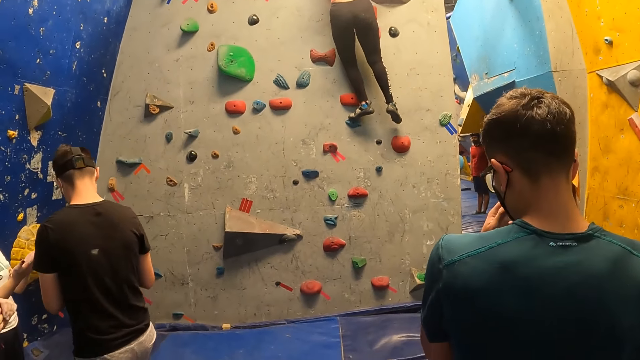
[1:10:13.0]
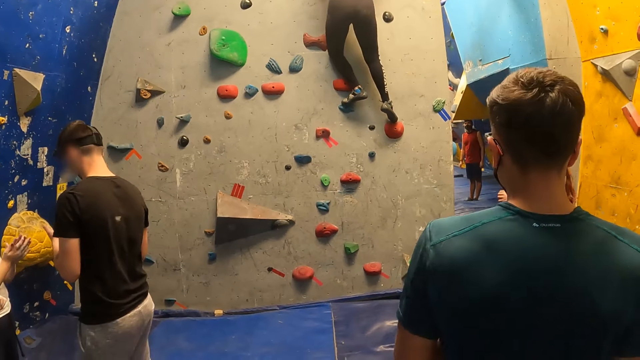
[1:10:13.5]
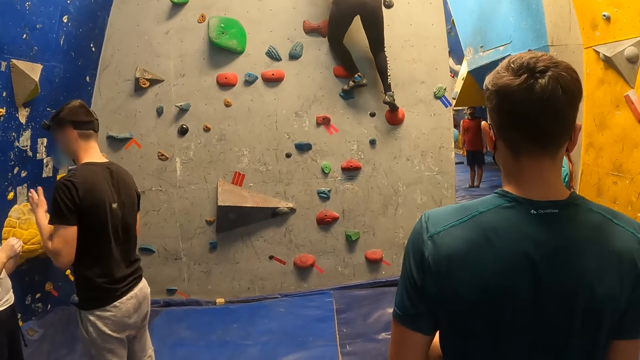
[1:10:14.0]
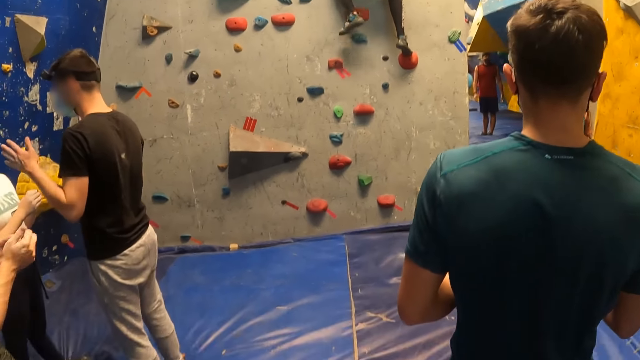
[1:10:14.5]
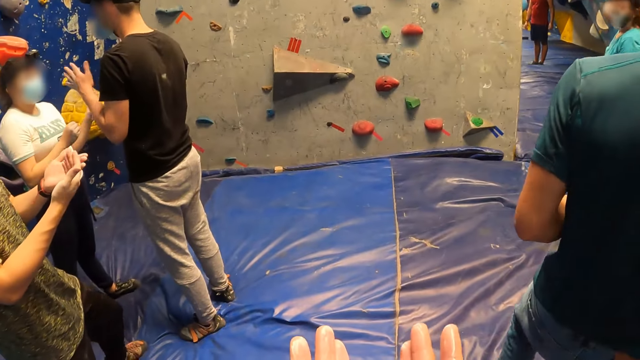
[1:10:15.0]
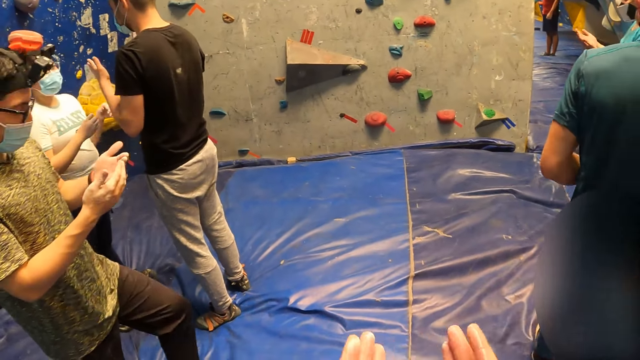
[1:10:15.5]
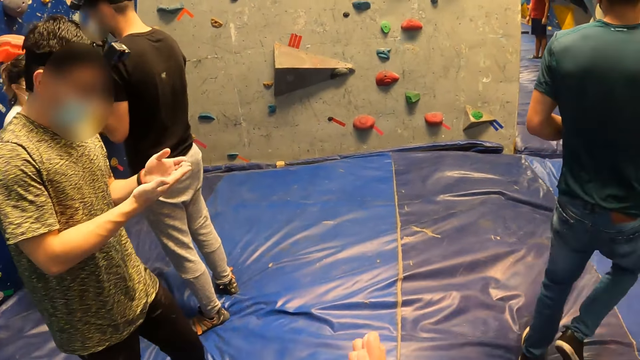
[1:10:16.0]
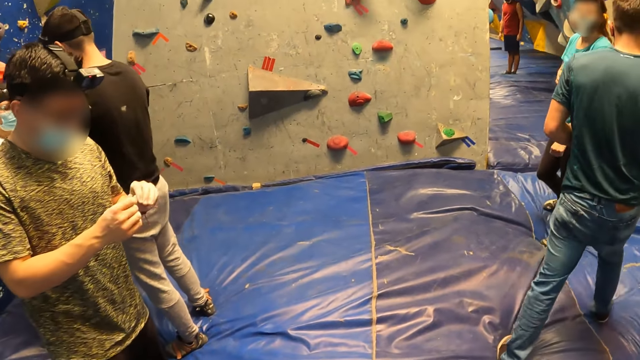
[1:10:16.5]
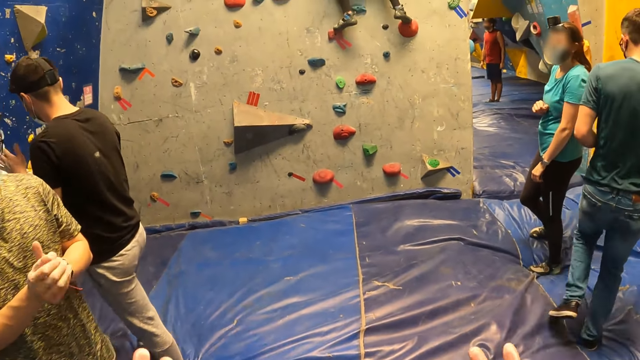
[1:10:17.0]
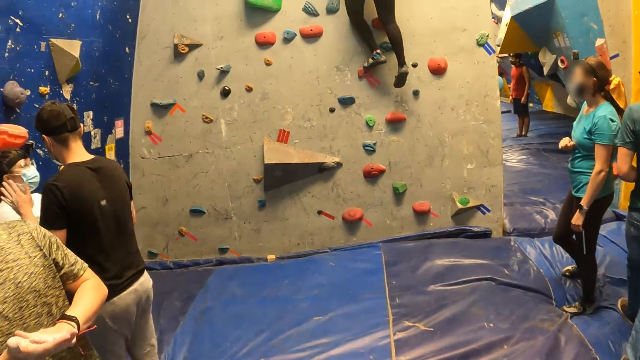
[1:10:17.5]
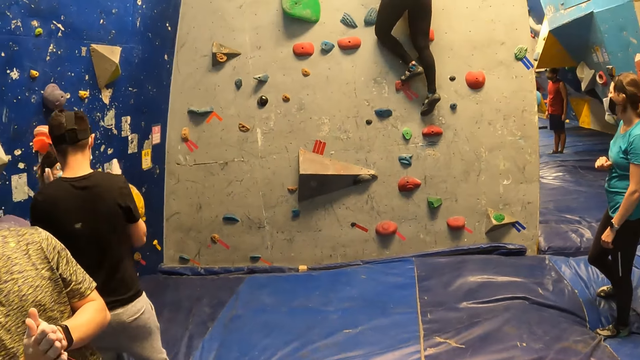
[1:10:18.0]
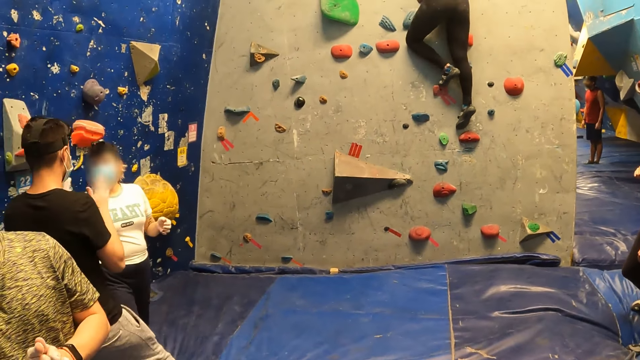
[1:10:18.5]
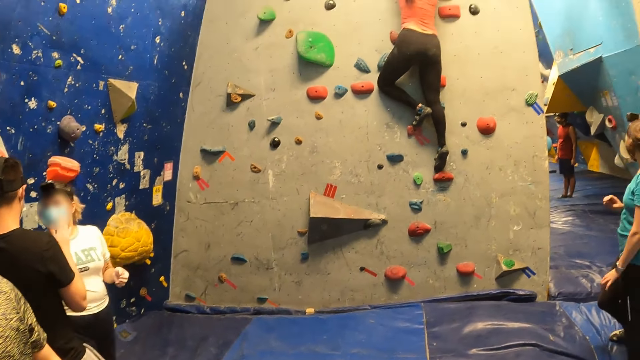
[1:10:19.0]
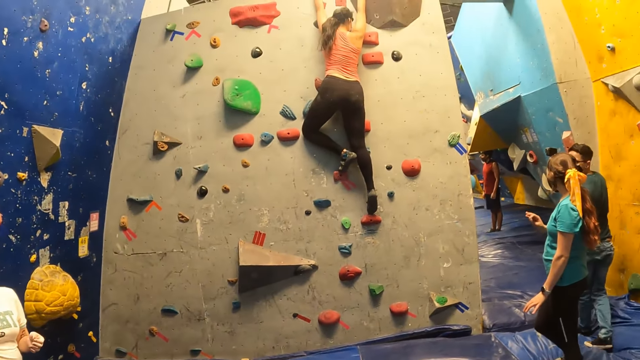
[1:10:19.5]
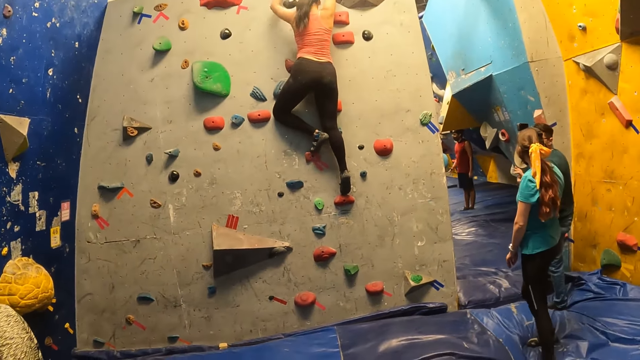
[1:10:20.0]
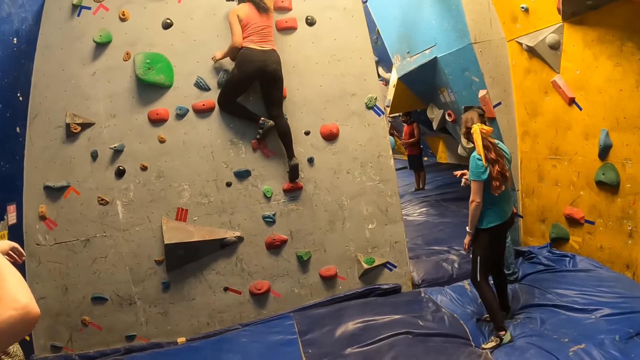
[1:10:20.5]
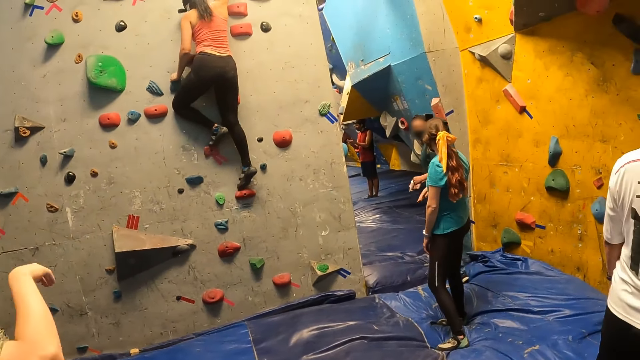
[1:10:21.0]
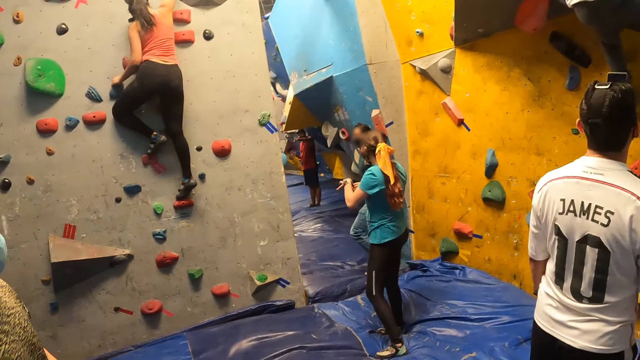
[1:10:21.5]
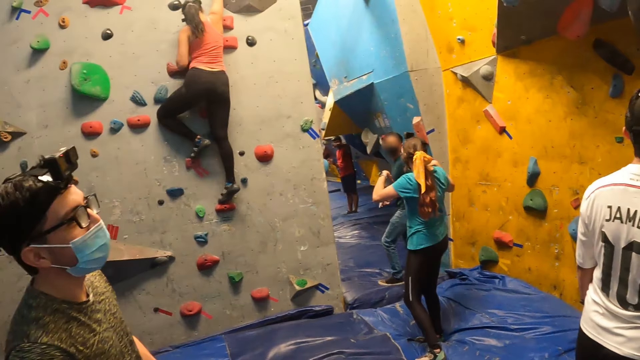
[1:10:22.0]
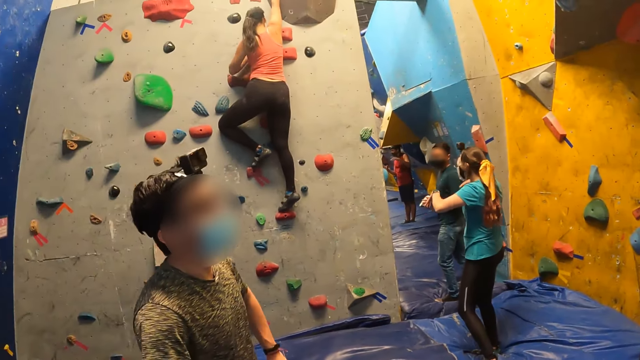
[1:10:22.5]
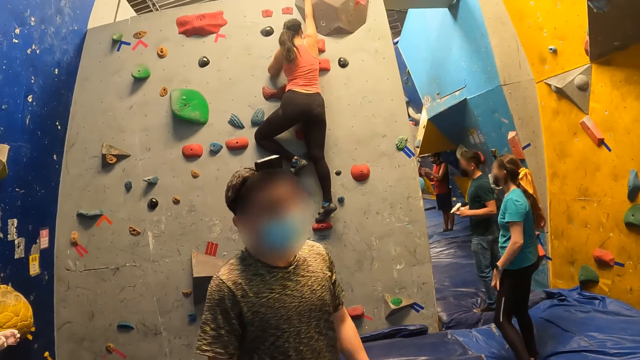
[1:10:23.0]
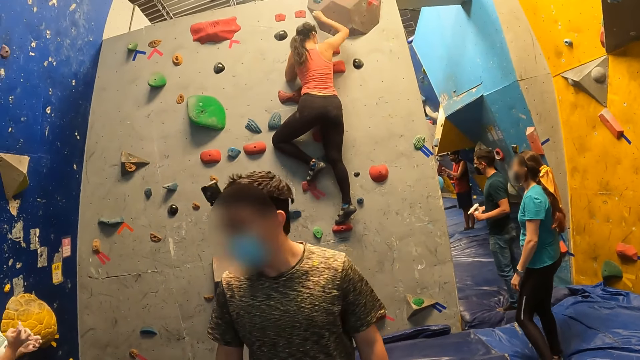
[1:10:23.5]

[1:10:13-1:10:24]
A woman climbs down the wall. The camera wearer inspects her hands. The woman climbs down from the chocolate background rock. Another woman turns to a man. The first woman climbs down the wall. A third woman gestures at a man.

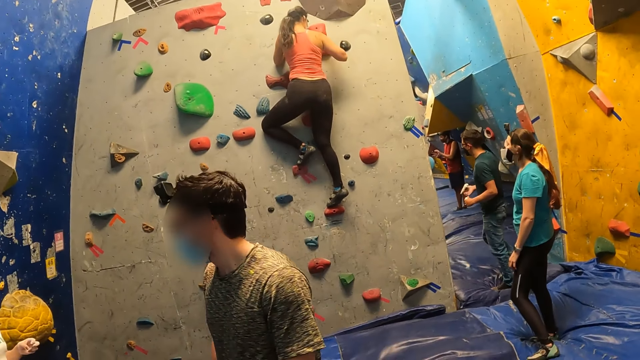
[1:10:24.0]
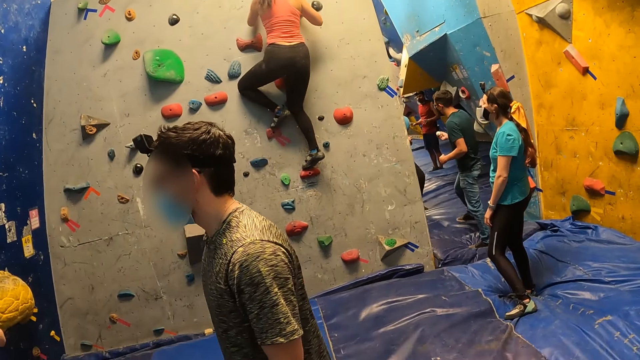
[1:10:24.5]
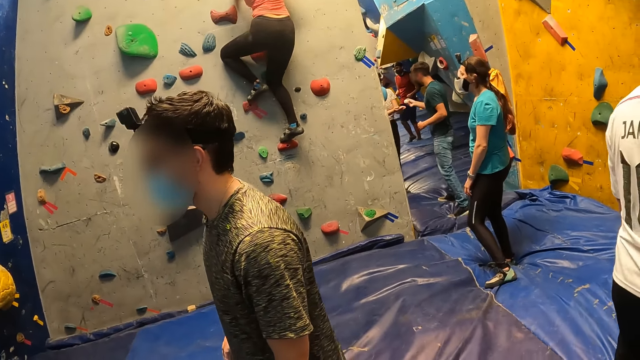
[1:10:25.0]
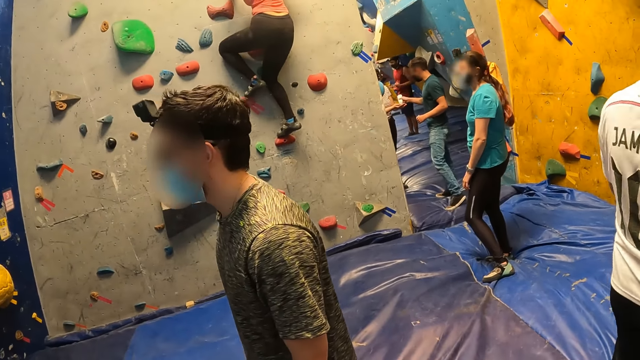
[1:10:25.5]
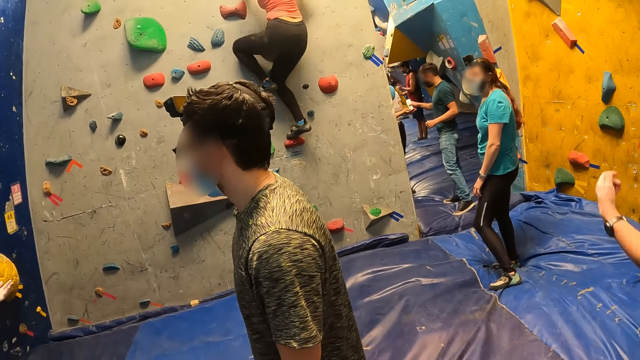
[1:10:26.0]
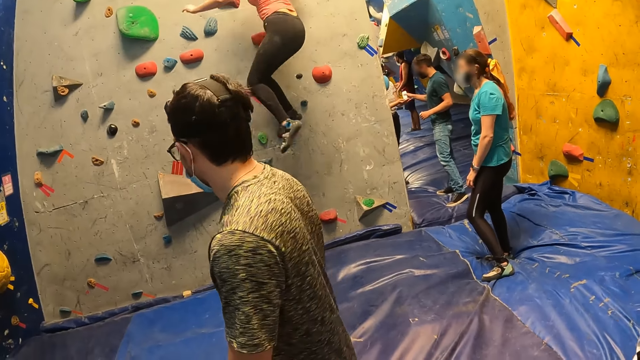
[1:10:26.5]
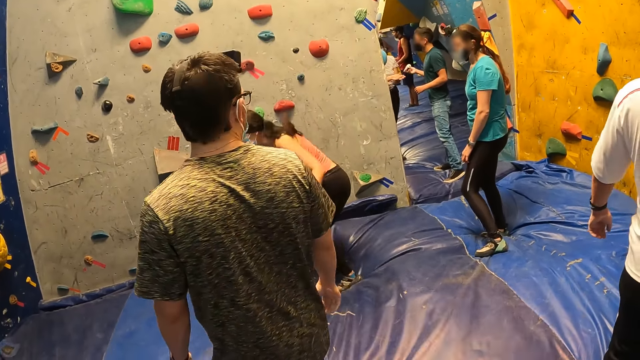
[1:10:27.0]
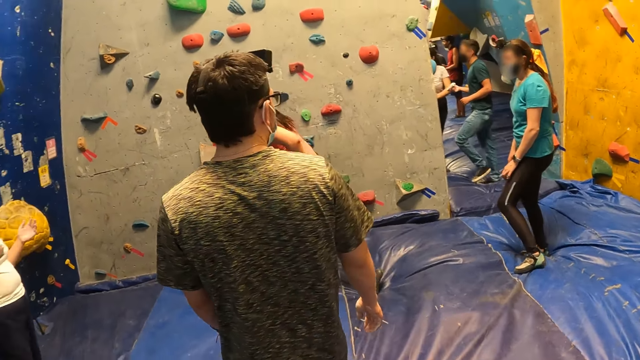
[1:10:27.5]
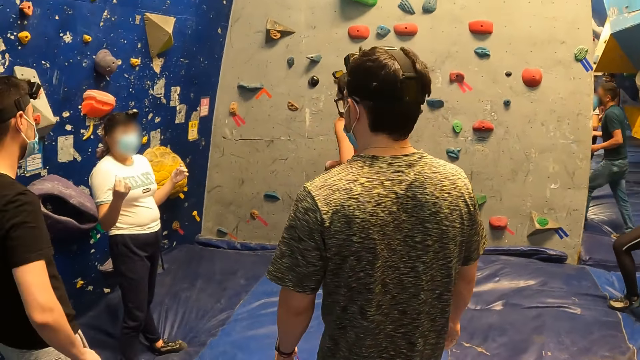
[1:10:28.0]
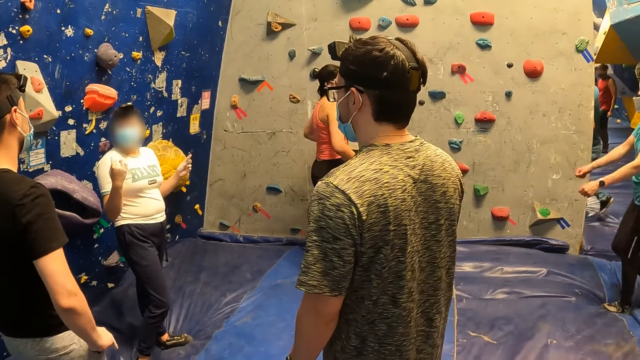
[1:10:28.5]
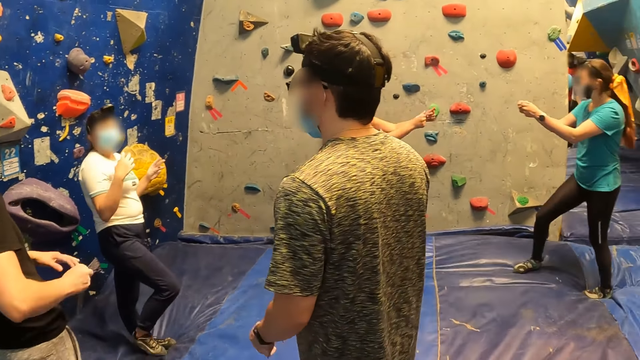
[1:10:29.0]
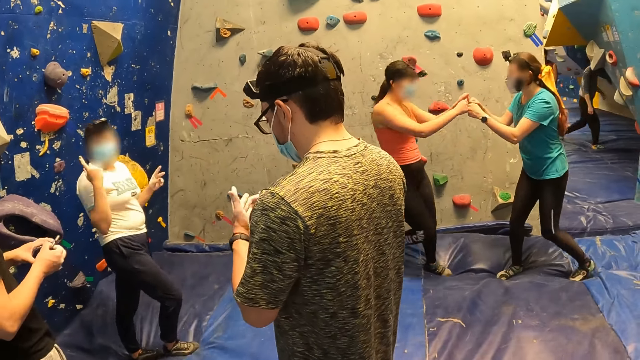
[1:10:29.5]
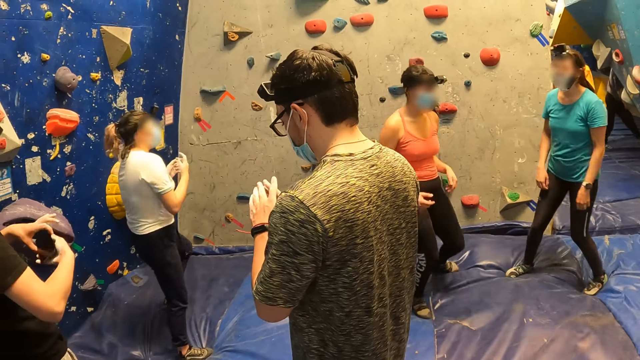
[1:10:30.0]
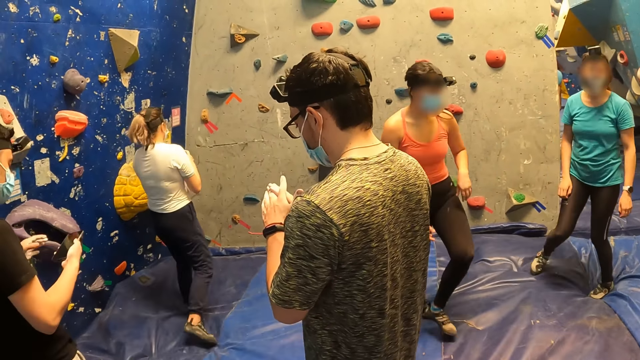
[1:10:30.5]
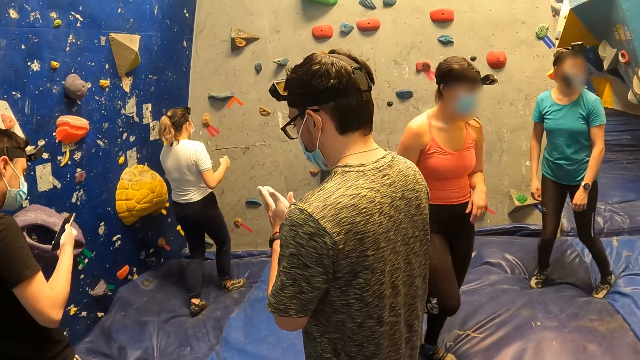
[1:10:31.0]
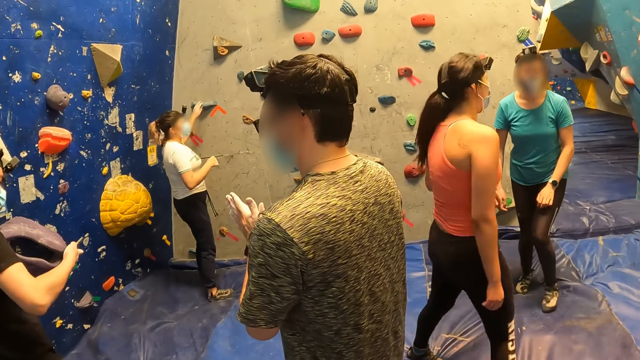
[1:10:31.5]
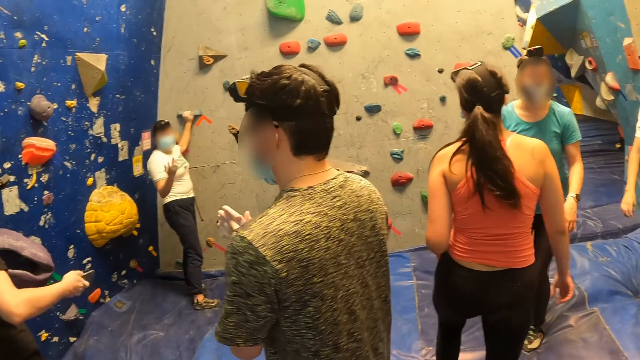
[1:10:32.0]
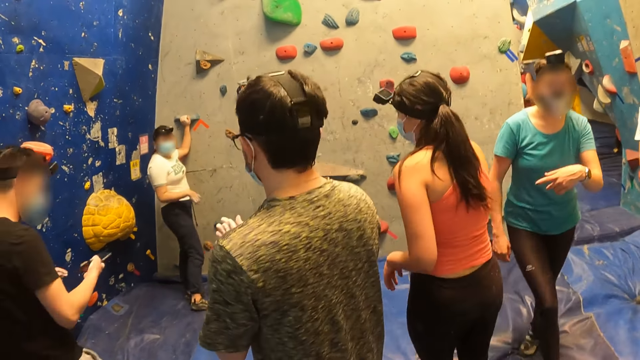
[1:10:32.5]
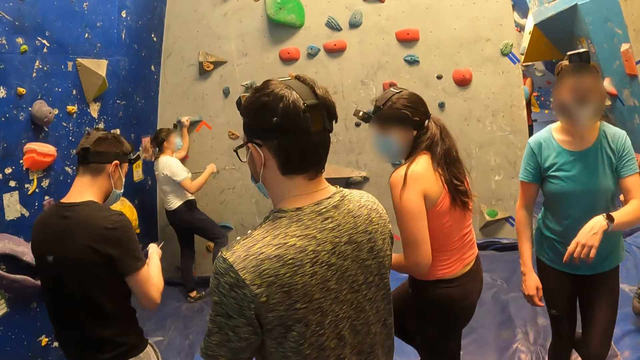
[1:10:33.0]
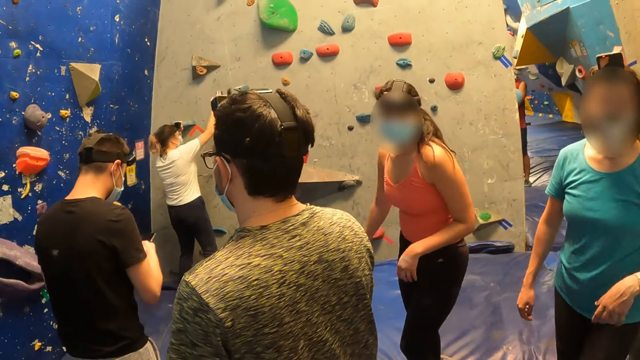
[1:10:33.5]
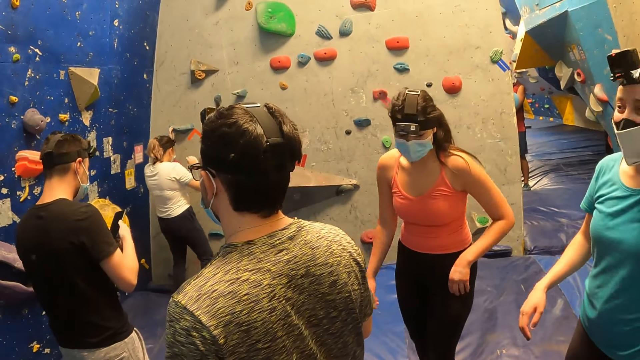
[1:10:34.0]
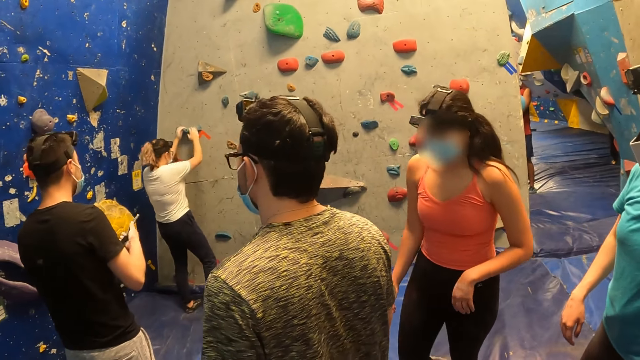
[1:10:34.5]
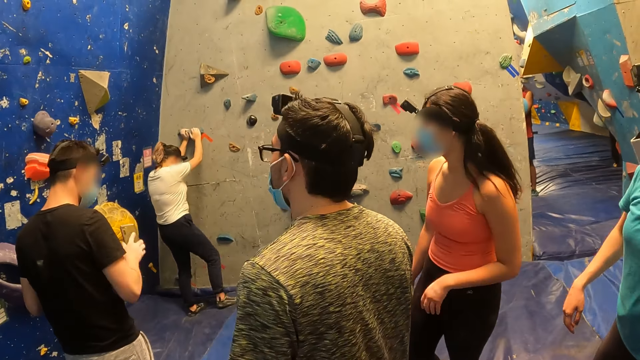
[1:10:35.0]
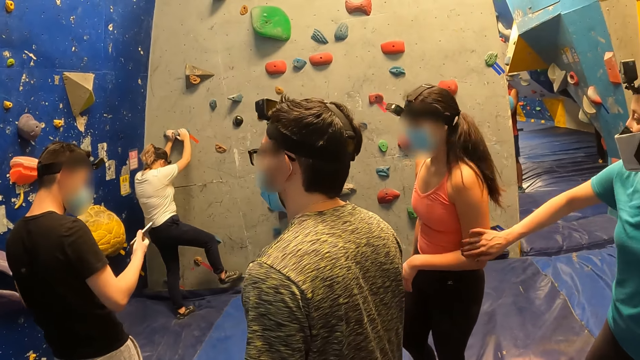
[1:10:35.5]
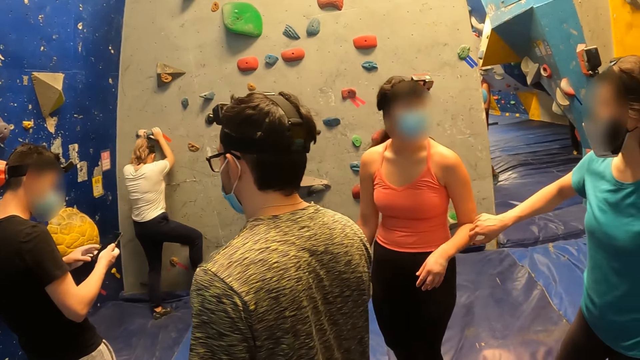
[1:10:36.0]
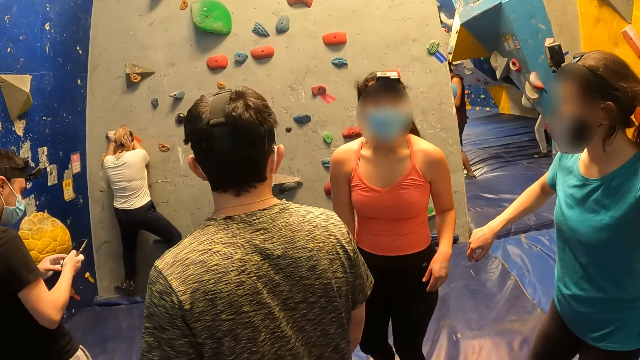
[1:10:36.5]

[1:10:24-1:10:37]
A man walks forward. The man pours something on a person's hands. A woman jumps down. The woman rubs knuckles with another woman. The first woman cheers up with the other woman. A third woman walks towards the chocolate background rock. The first woman walks towards the camera wearer. The third woman holds the chocolate background rock with her left hand. The second woman walks towards the first woman. The third woman climbs the chocolate background rock with her hands. The second woman touches the first woman's hand. The camera wearer interacts with the first woman and the second woman.
